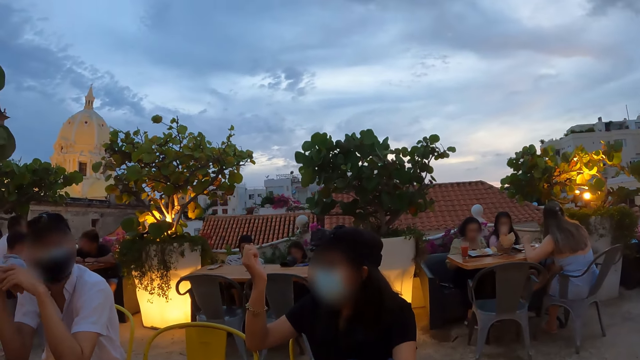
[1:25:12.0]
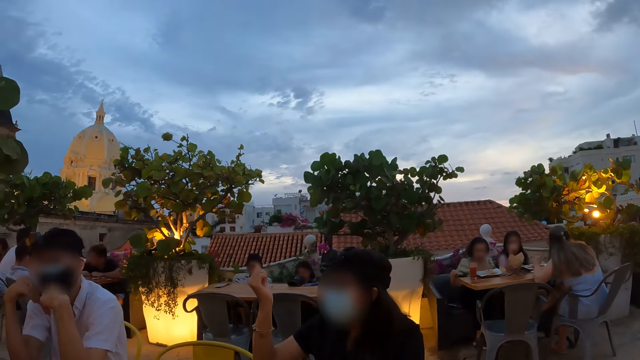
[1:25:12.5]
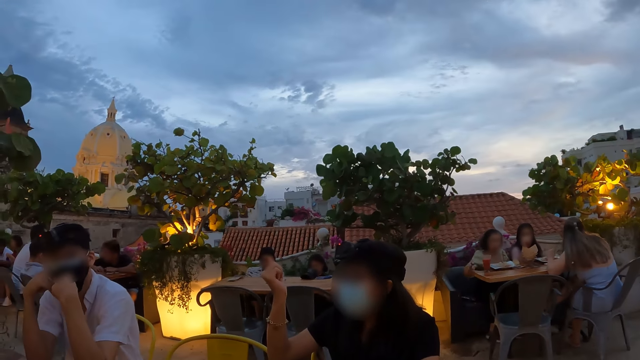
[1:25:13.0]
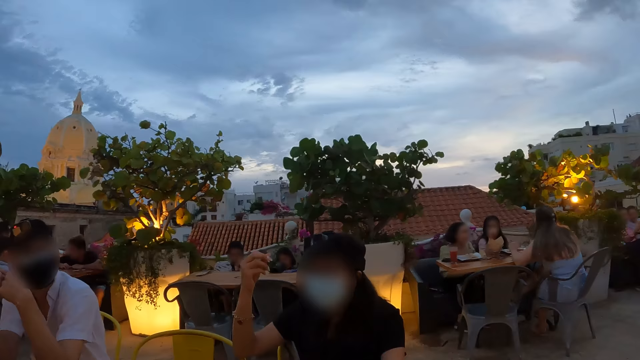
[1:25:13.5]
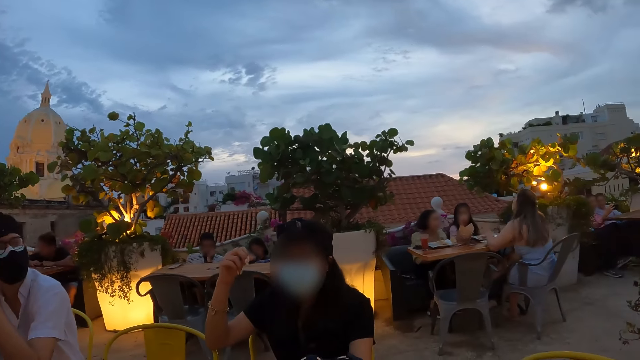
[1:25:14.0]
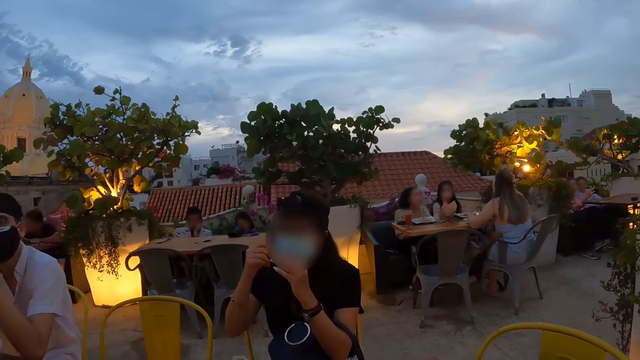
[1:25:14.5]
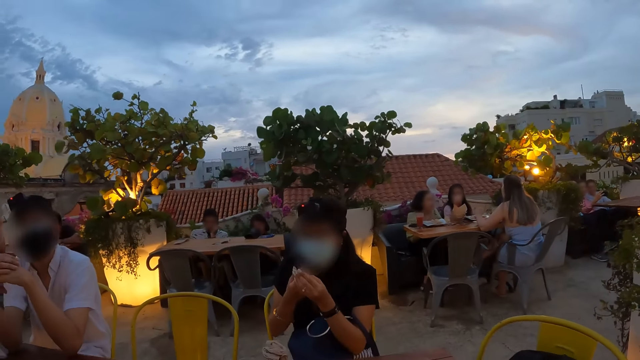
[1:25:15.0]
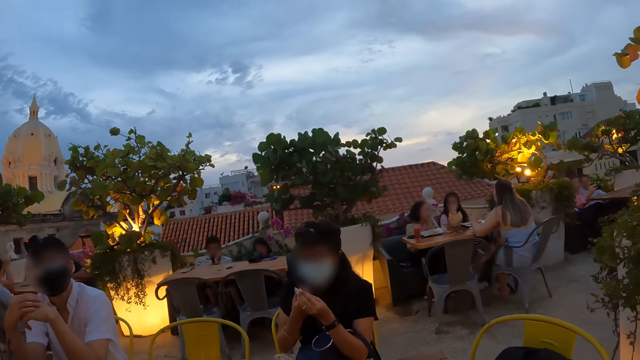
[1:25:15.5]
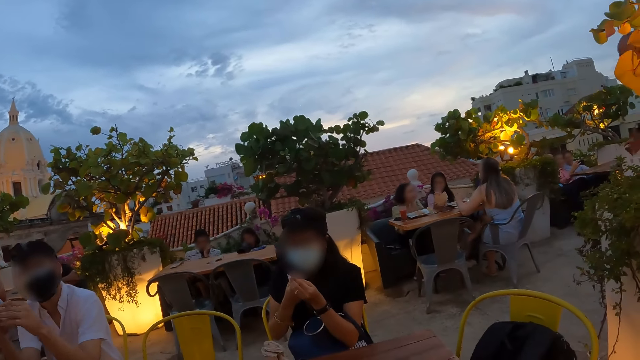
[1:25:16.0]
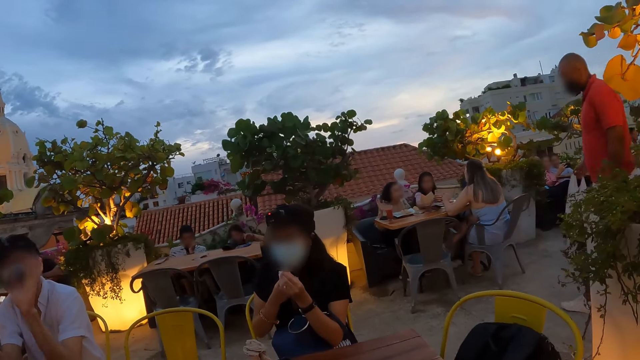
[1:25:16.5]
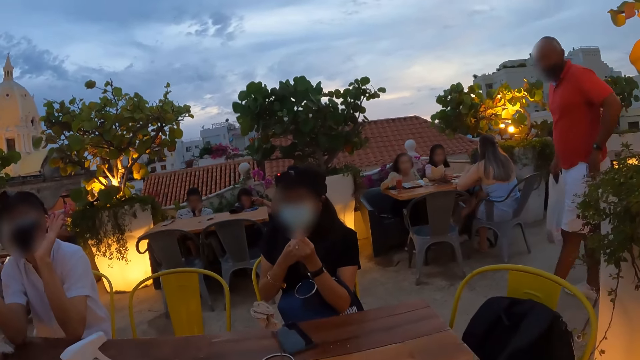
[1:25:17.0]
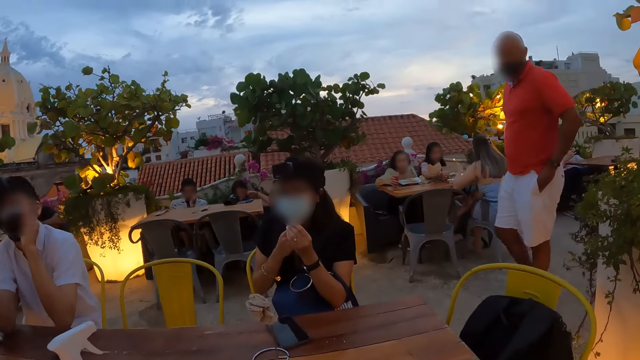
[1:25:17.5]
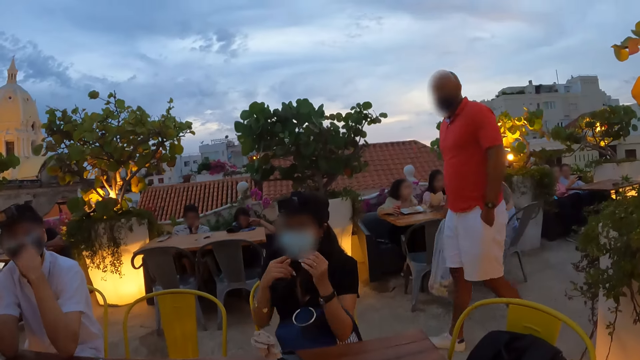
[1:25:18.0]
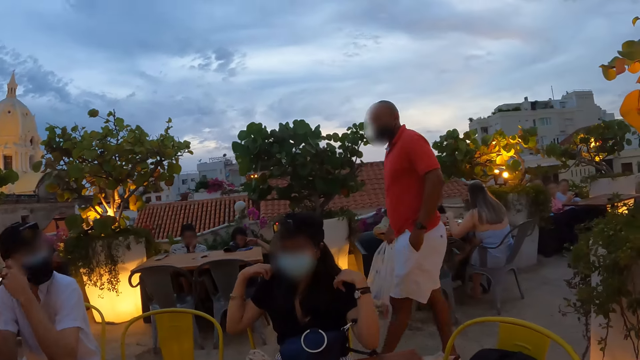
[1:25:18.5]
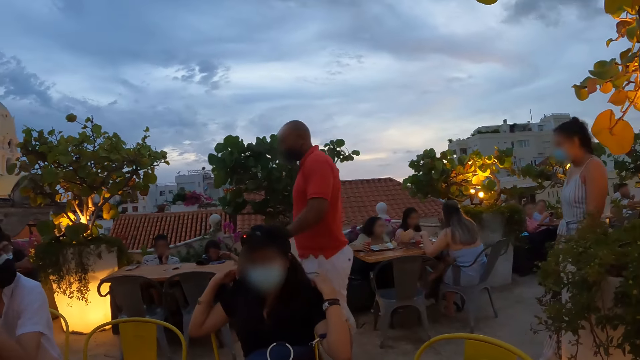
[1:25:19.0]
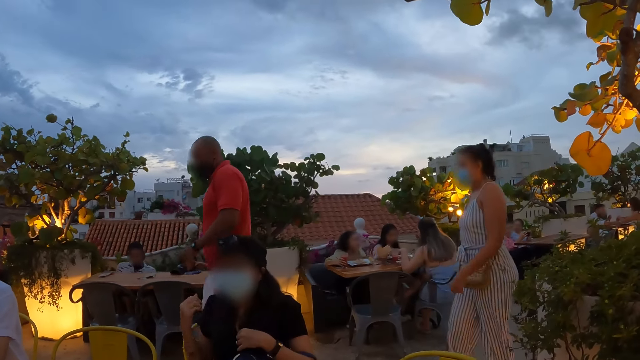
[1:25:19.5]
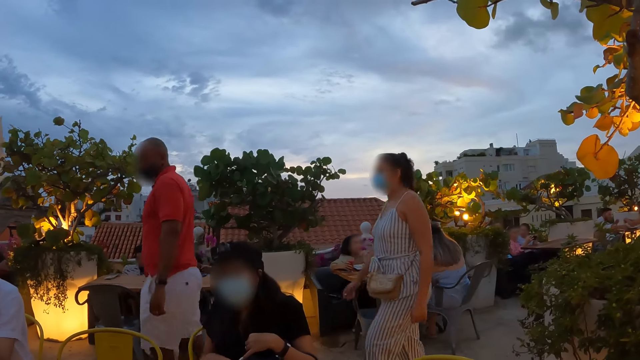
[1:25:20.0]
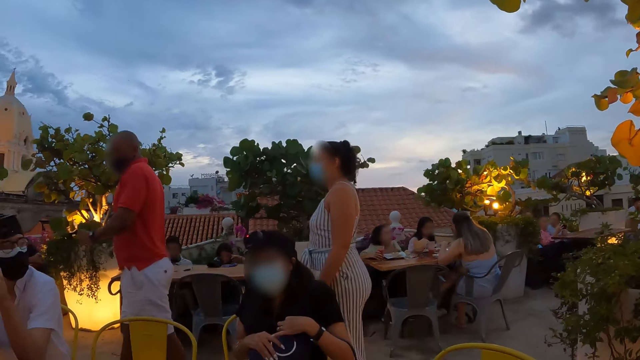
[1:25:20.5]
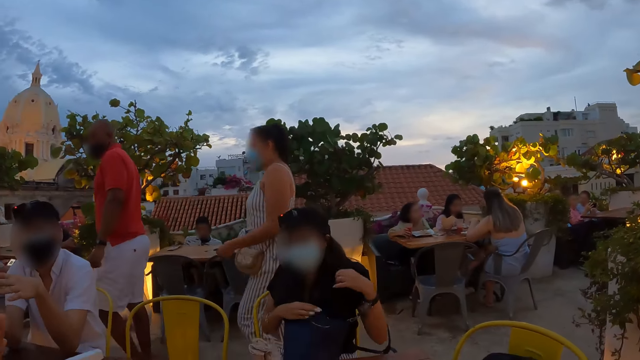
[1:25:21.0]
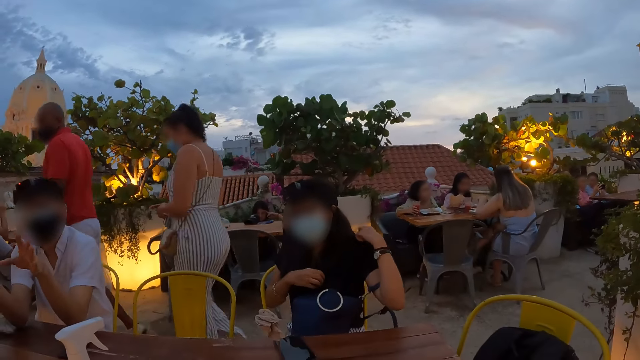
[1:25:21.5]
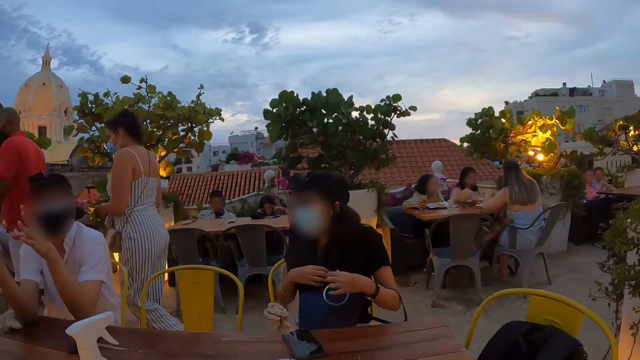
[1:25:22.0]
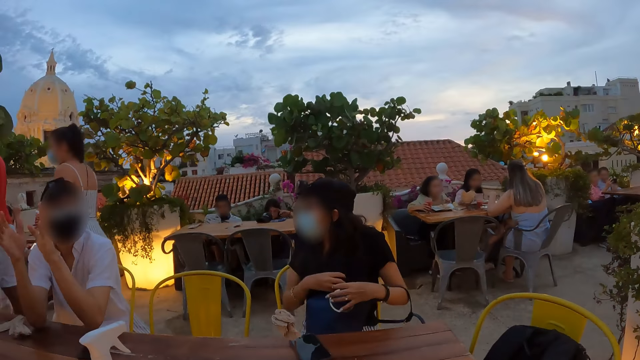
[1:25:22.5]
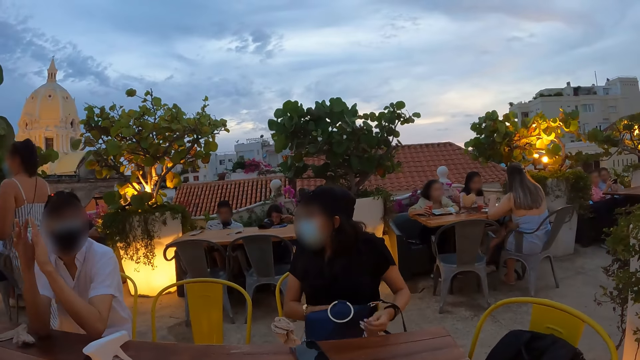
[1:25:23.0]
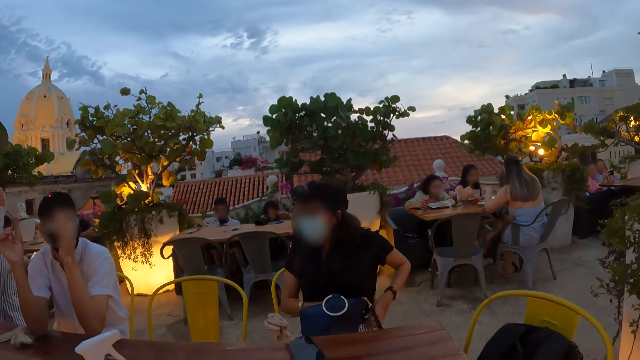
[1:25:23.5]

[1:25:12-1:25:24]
The man adjusts the face mask on his face with both hands. A person walks around. The woman adjusts her cloth with both hands. Another person walks around. The woman moves a bag on her lap with both hands. The woman adjusts her cloth with both hands.

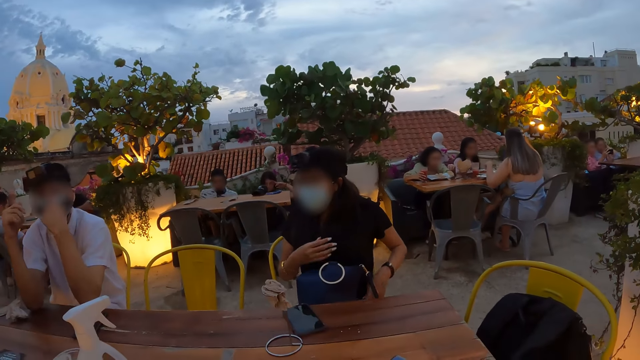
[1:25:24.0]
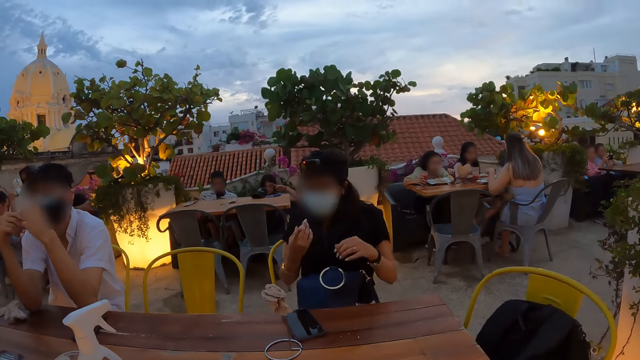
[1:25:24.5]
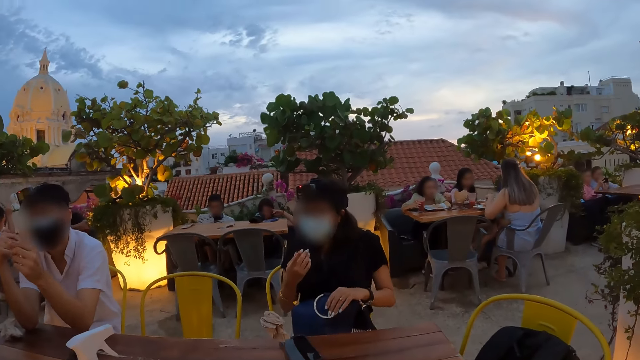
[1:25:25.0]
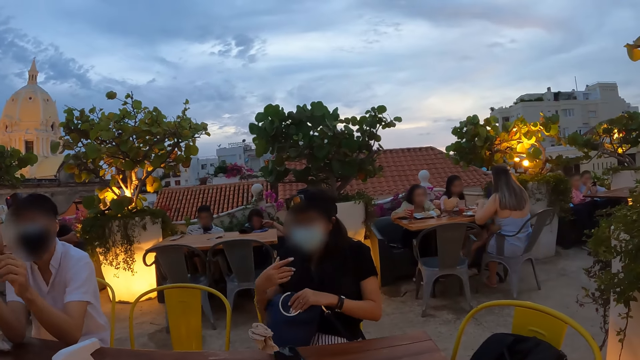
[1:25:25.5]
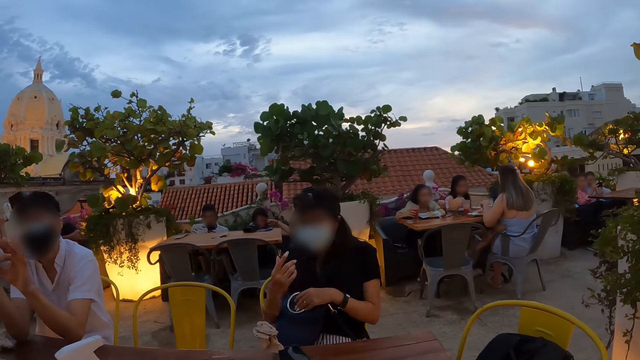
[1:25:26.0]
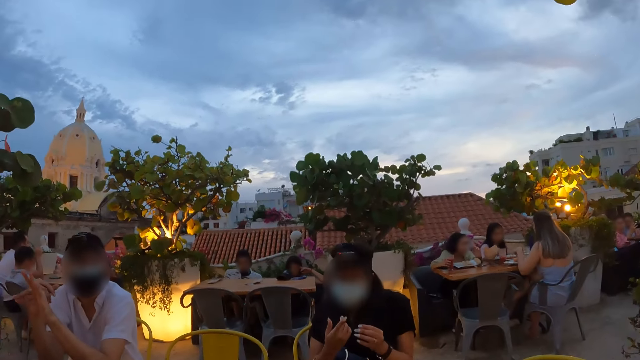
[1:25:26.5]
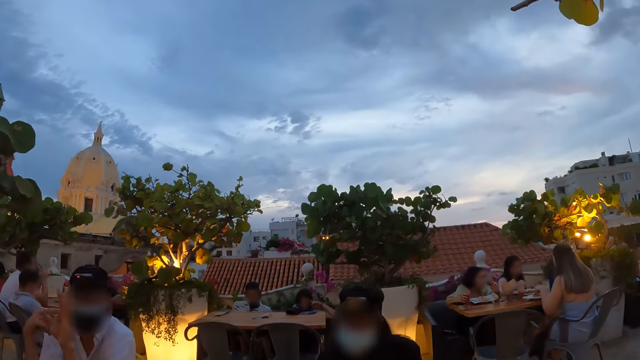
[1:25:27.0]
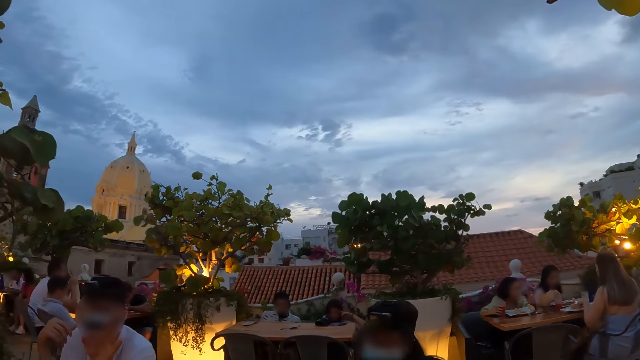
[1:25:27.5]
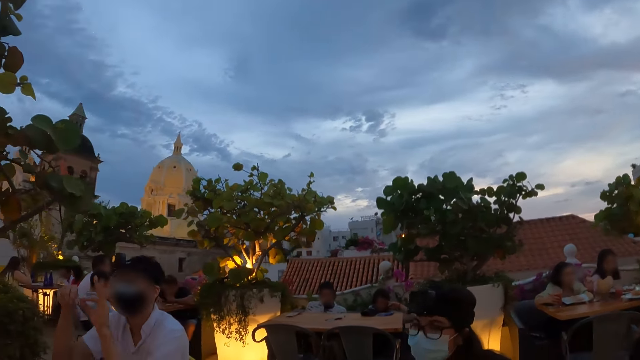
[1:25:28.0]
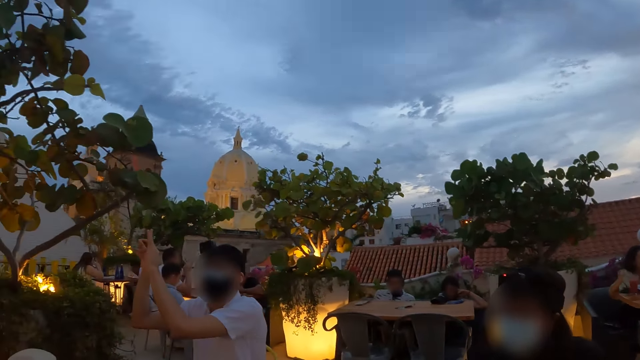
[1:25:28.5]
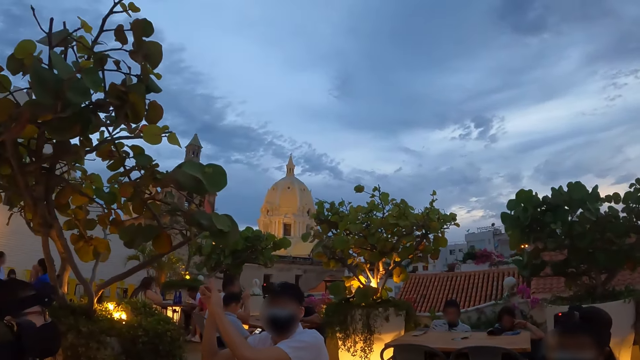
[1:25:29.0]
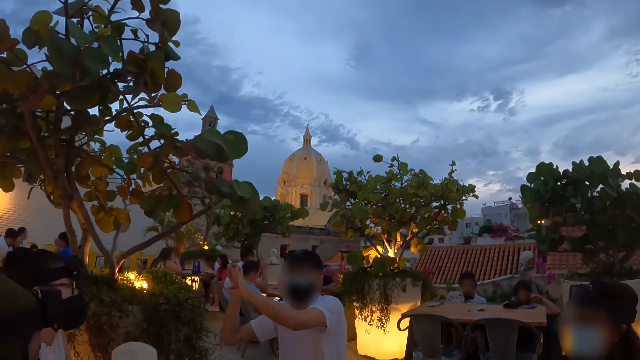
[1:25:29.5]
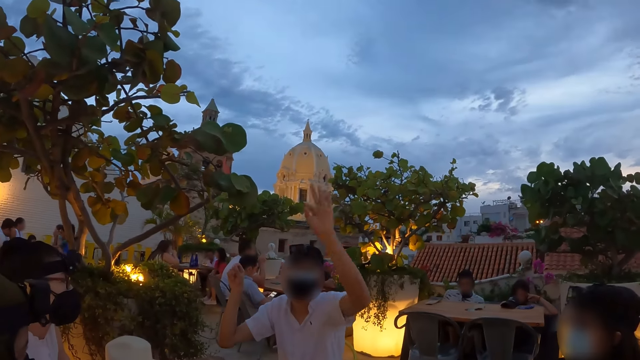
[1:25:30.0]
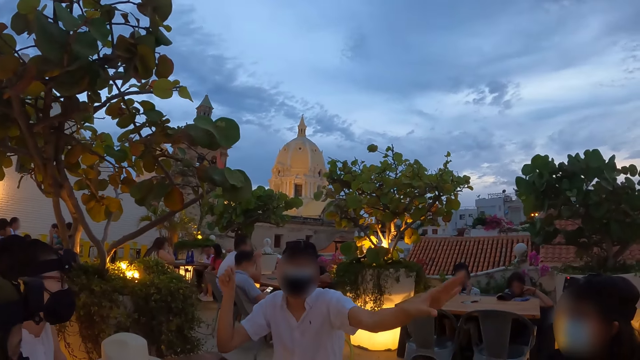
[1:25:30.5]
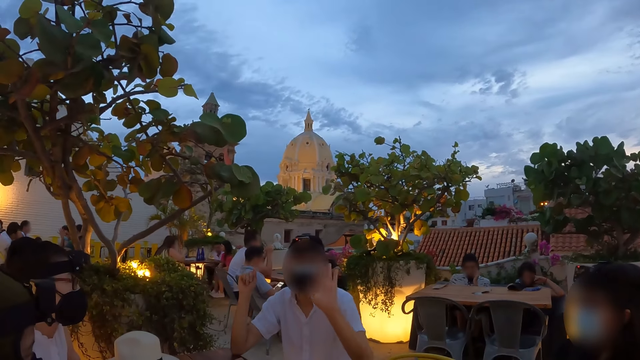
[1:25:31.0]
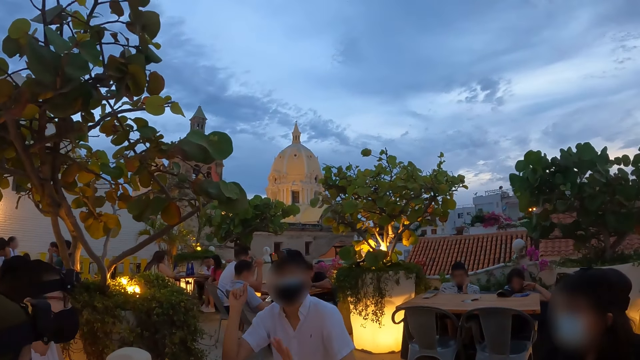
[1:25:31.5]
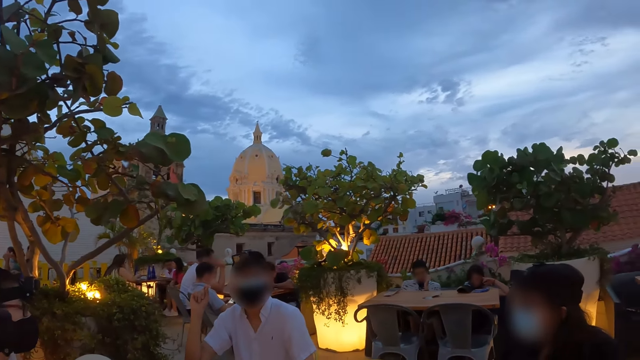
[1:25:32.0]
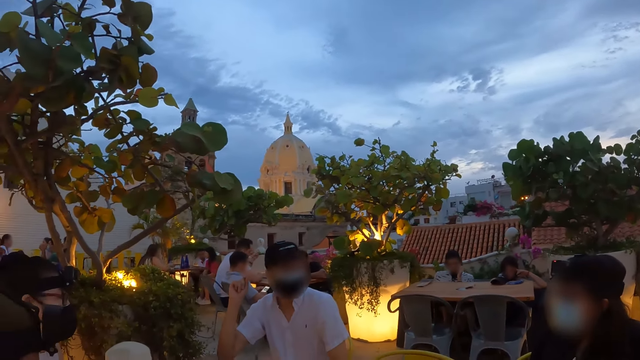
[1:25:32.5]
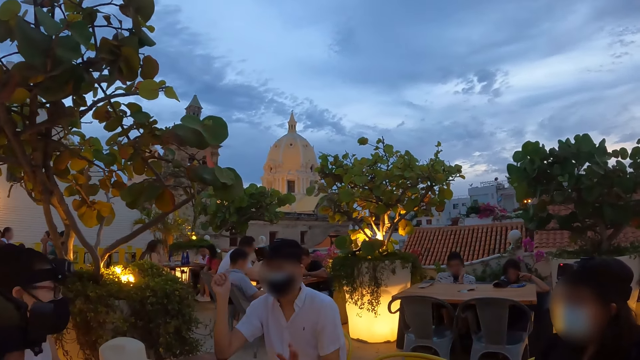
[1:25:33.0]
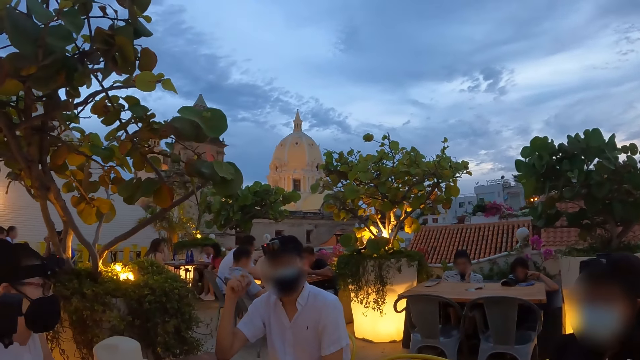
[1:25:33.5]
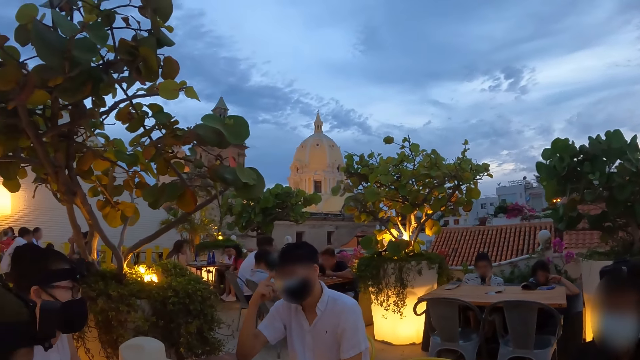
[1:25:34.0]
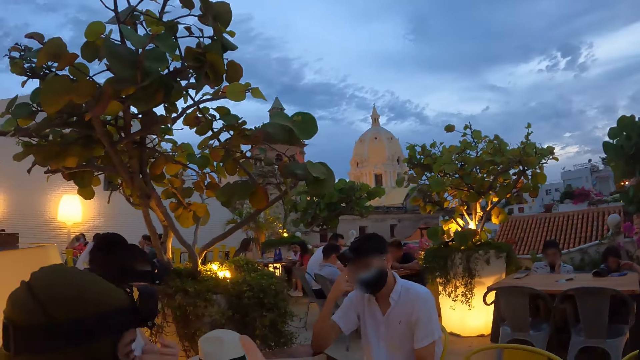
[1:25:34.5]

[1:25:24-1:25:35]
The woman moves the bag on her lap with her left hand and holds the bag with her right arm. A person interacts with the woman. The person touches the face.
